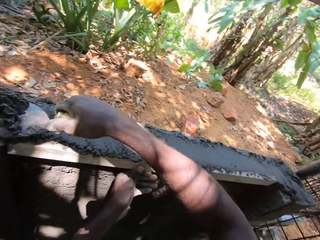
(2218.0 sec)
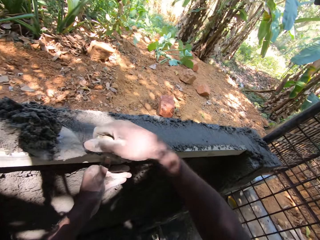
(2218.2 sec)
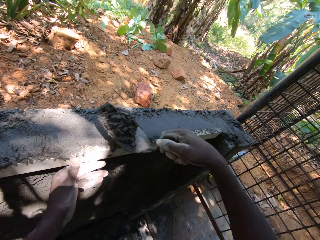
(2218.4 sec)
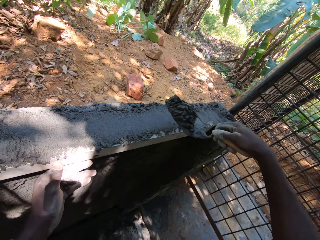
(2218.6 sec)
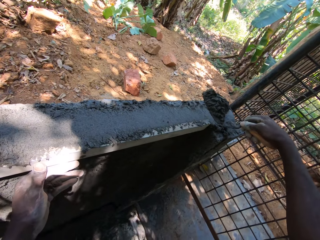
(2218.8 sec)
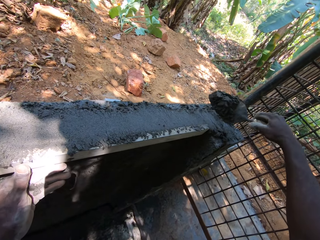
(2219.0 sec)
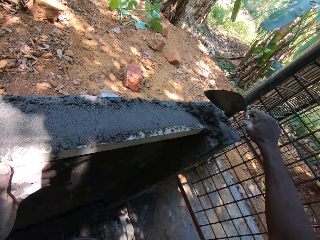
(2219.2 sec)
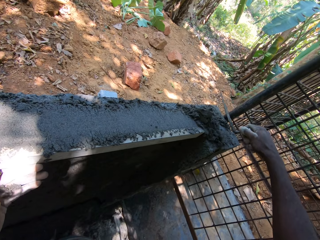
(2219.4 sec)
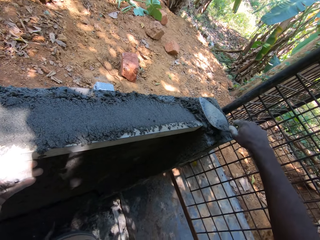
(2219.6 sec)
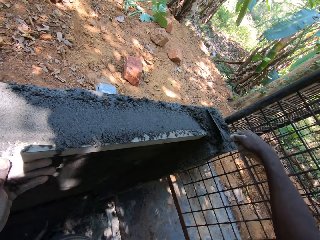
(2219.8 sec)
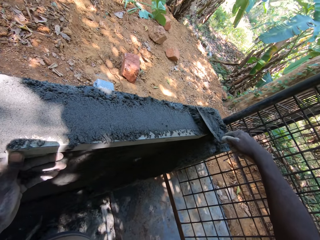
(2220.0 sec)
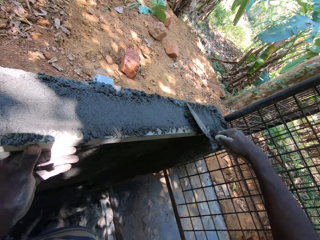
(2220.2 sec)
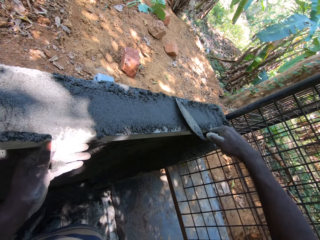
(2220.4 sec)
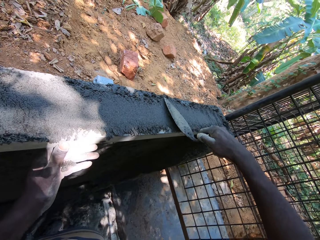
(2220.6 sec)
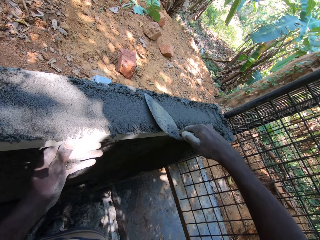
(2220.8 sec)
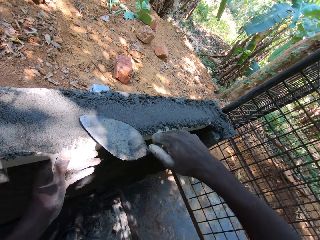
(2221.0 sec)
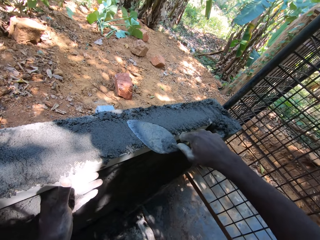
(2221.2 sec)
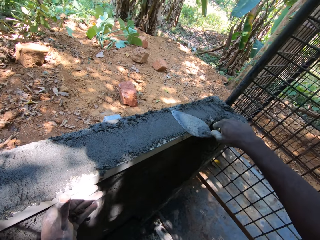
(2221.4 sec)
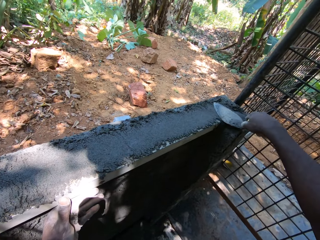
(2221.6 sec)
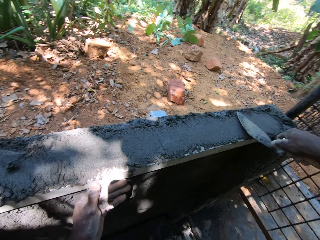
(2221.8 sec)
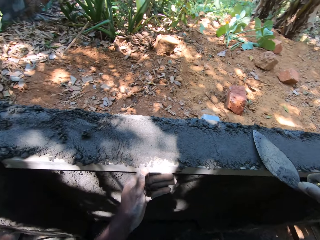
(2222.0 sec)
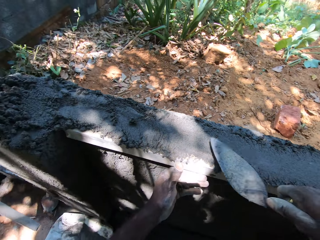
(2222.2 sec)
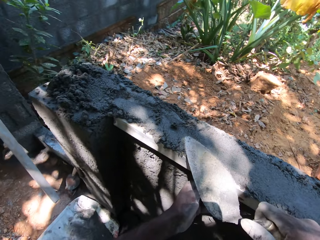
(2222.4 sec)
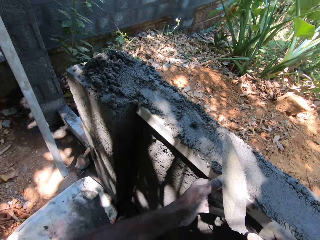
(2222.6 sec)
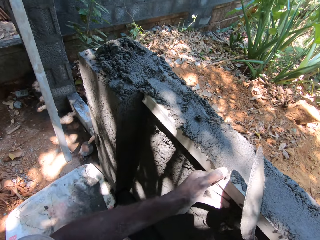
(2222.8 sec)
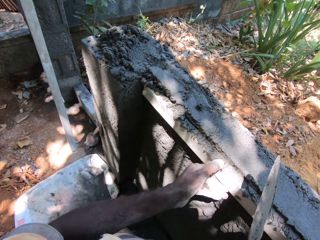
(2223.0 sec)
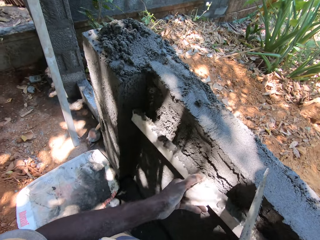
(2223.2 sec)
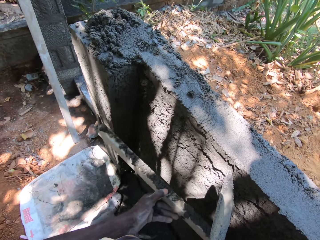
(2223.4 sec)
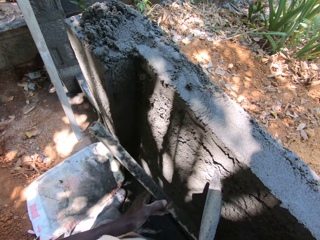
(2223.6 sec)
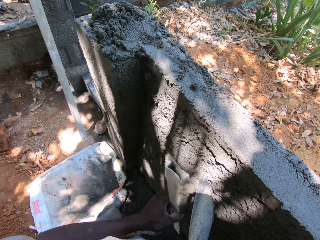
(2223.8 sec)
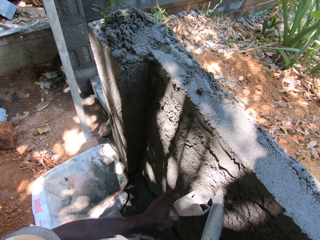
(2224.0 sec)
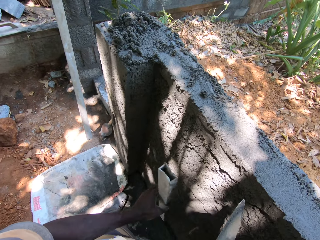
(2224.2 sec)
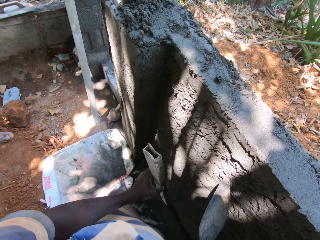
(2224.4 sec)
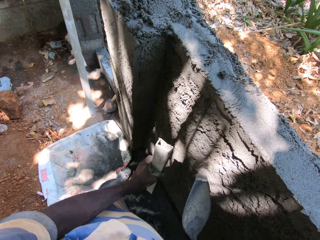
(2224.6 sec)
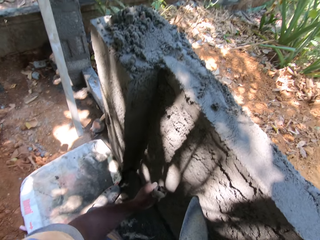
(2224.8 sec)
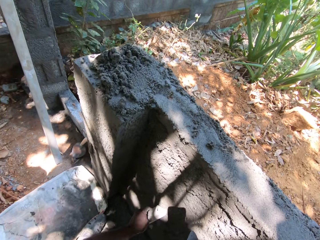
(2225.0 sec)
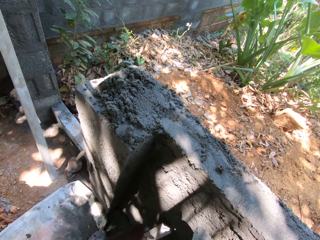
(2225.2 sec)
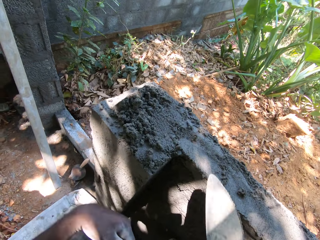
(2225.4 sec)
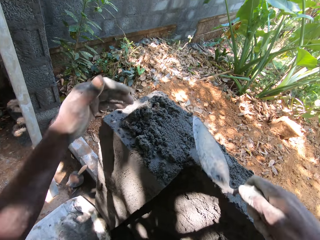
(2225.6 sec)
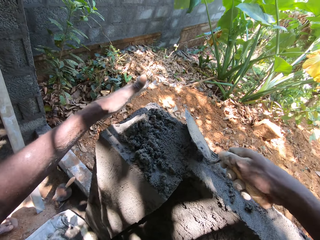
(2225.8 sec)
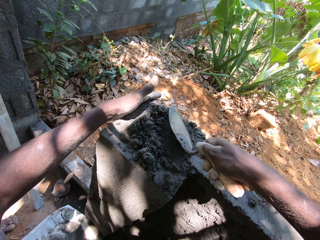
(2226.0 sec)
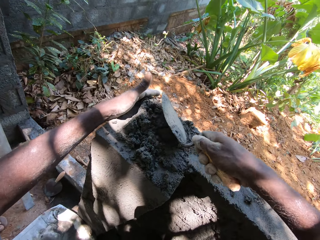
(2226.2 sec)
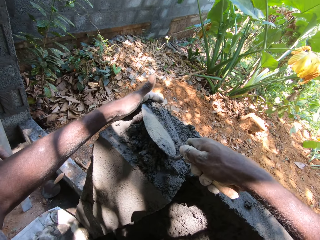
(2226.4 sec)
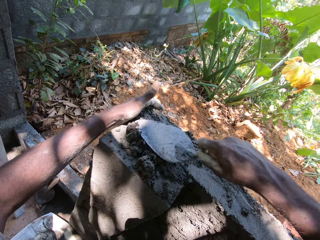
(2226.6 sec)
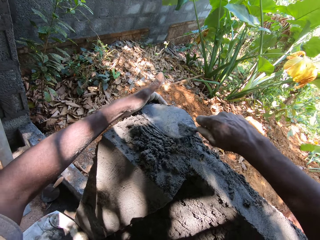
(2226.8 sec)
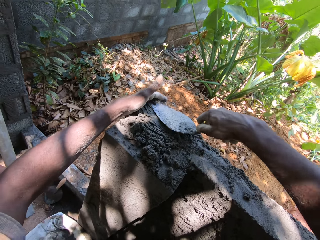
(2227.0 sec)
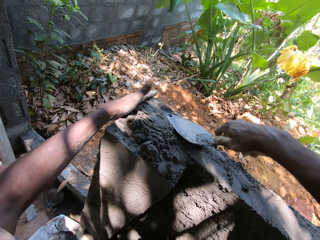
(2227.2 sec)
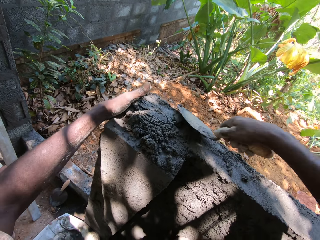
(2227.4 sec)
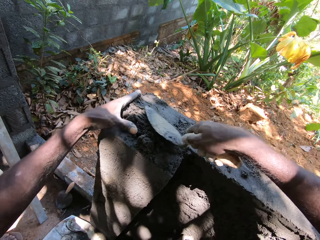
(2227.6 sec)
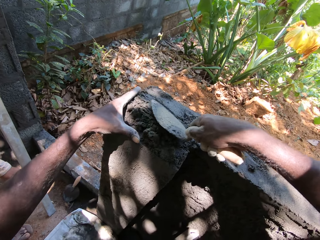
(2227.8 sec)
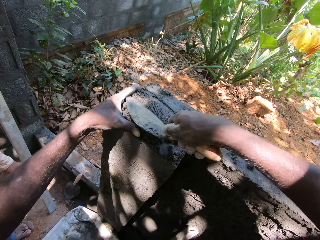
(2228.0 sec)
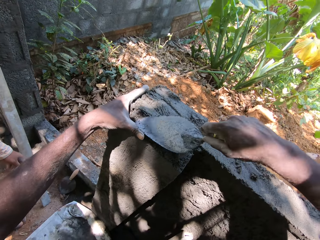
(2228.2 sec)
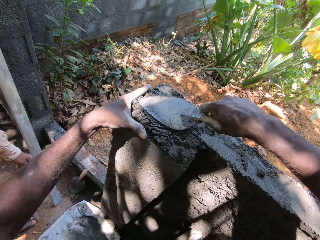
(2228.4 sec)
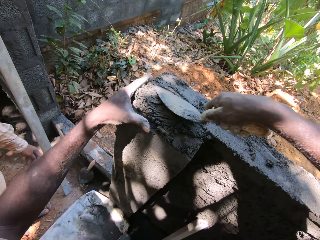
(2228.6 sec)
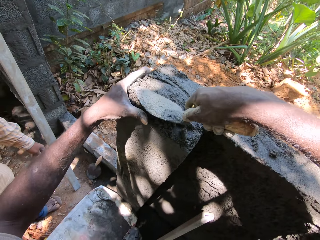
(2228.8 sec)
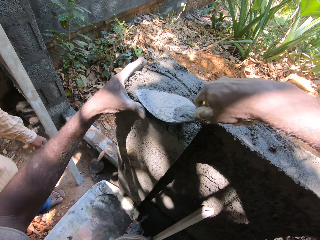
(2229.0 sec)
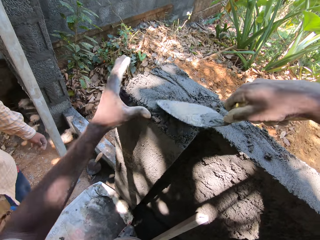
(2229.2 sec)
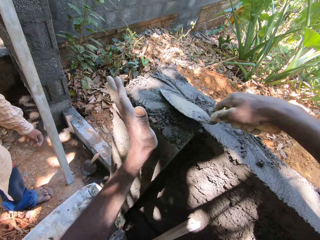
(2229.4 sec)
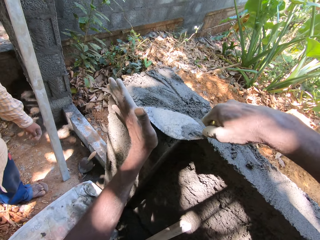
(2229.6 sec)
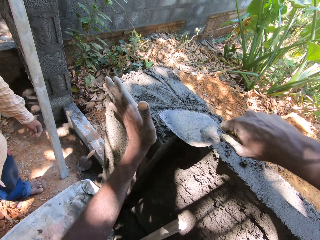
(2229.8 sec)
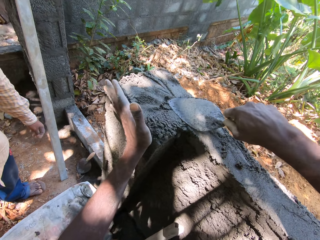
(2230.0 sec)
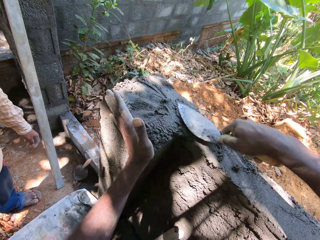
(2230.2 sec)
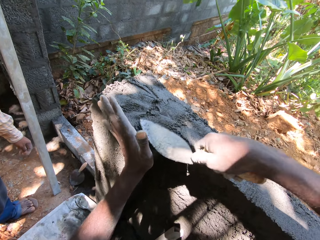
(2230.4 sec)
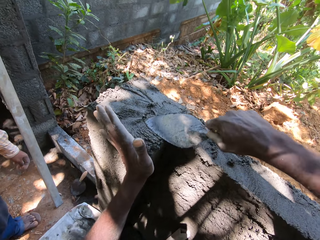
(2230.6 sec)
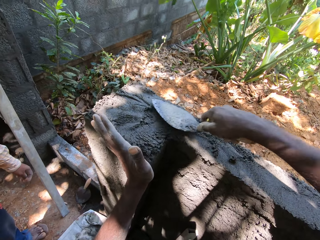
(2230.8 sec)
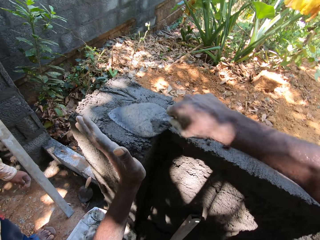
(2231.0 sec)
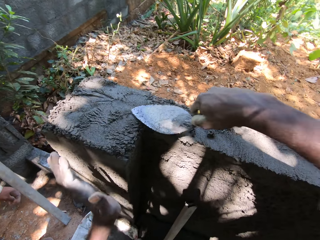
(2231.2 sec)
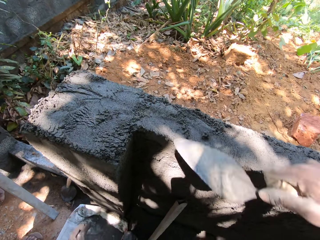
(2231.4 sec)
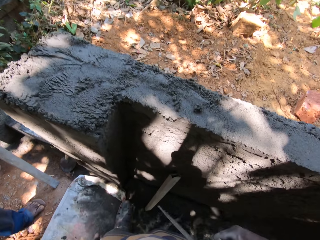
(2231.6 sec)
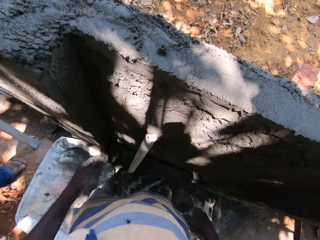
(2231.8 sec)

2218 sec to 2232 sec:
The camera wearer smoothens the wall. He removes the rectangular metal tube or piece of wood from the wall with his left hand. He drops the rectangular metal tube on the ground with his left hand. He plasters the wall with the trowel in his right hand and his left hand. He smoothens the wall.

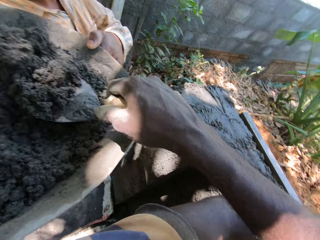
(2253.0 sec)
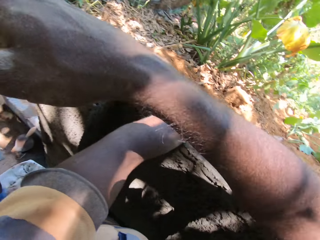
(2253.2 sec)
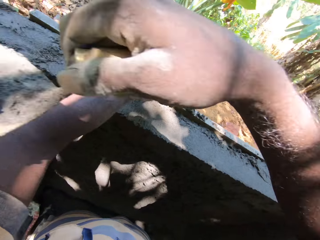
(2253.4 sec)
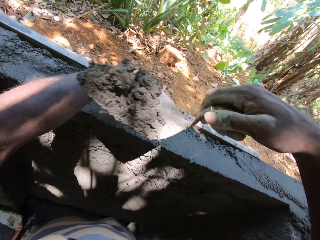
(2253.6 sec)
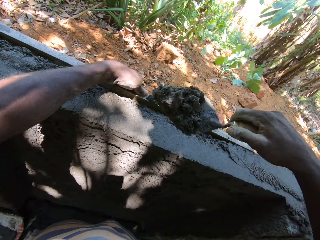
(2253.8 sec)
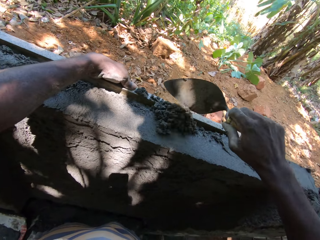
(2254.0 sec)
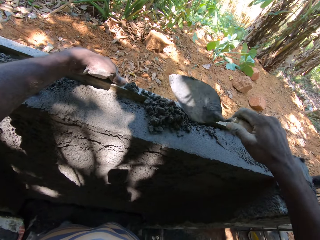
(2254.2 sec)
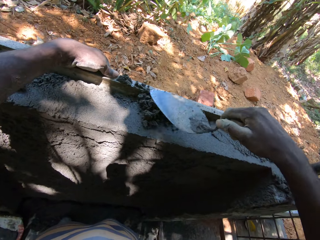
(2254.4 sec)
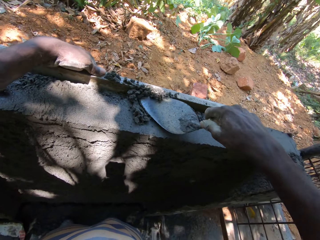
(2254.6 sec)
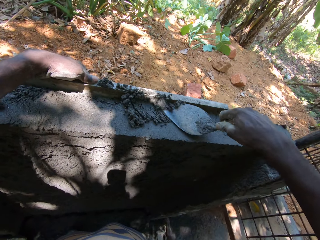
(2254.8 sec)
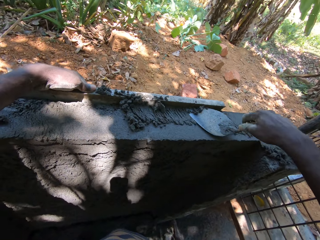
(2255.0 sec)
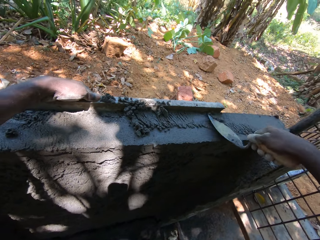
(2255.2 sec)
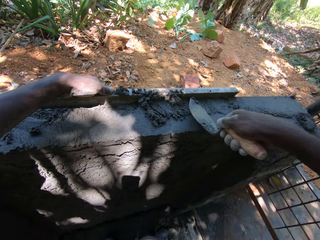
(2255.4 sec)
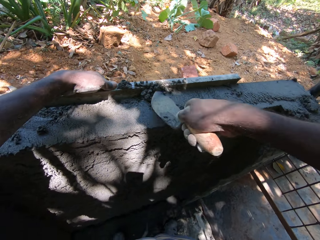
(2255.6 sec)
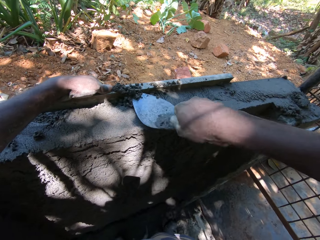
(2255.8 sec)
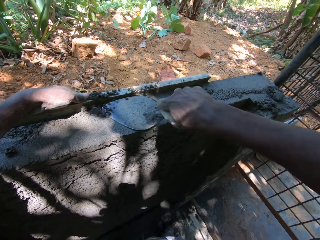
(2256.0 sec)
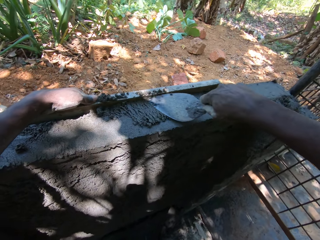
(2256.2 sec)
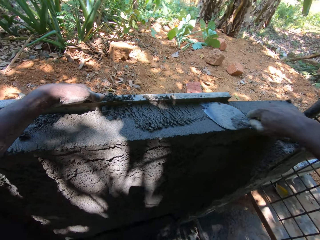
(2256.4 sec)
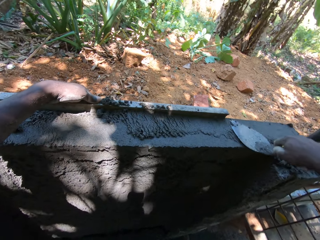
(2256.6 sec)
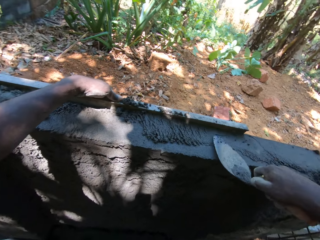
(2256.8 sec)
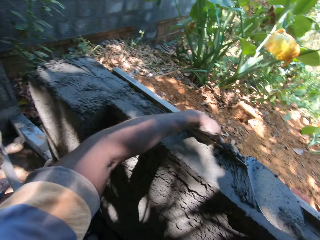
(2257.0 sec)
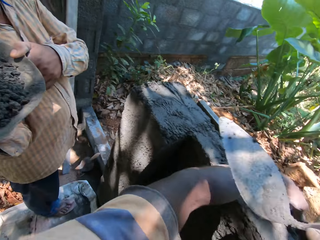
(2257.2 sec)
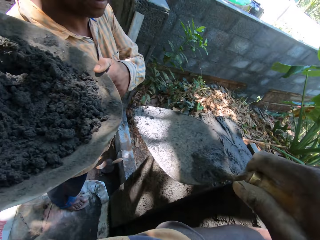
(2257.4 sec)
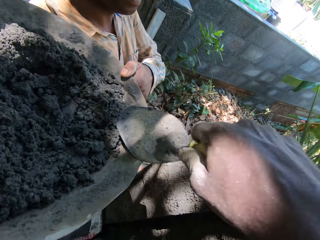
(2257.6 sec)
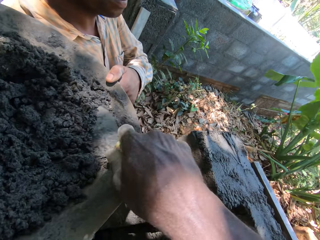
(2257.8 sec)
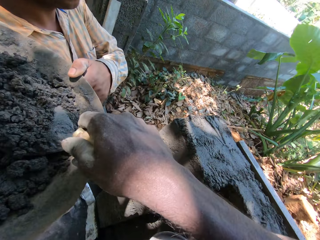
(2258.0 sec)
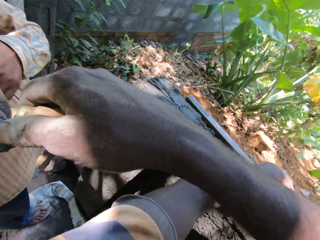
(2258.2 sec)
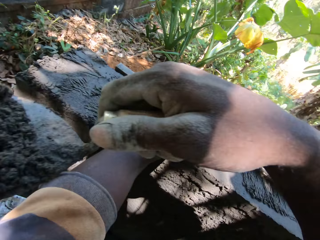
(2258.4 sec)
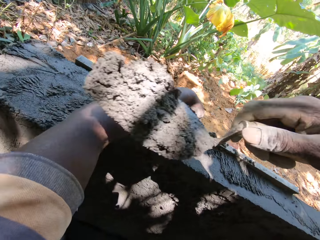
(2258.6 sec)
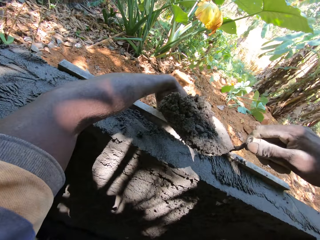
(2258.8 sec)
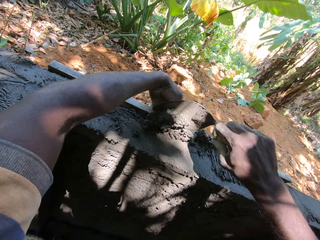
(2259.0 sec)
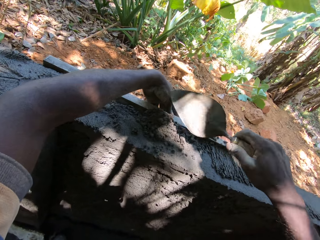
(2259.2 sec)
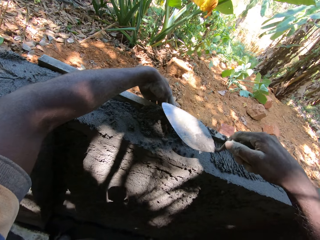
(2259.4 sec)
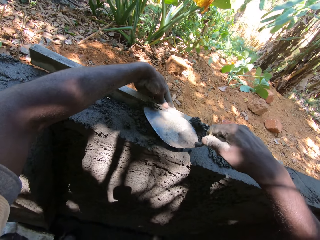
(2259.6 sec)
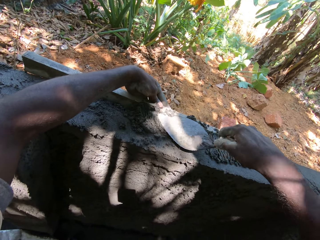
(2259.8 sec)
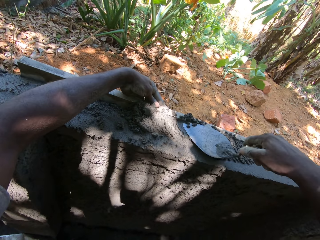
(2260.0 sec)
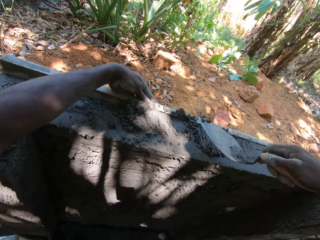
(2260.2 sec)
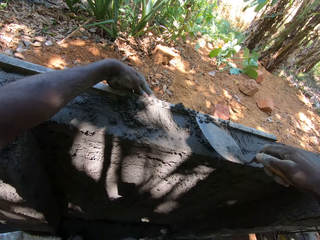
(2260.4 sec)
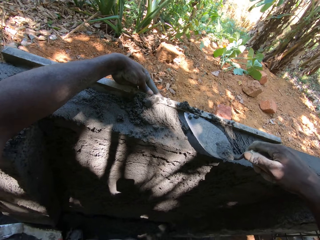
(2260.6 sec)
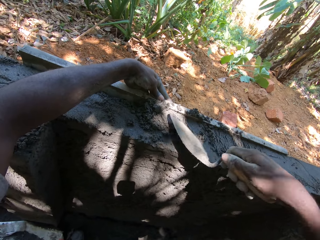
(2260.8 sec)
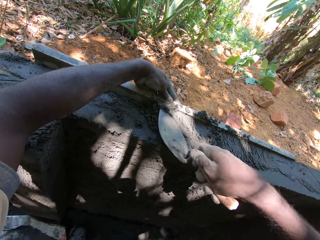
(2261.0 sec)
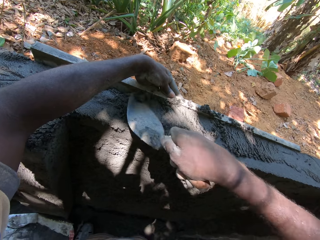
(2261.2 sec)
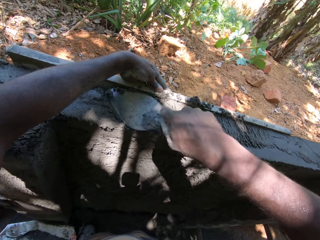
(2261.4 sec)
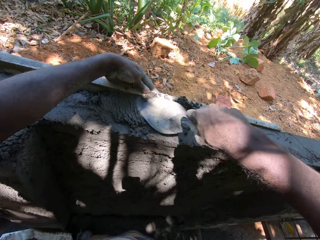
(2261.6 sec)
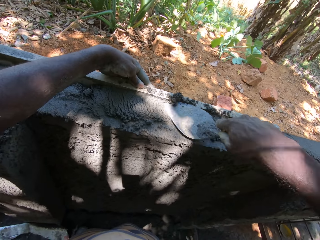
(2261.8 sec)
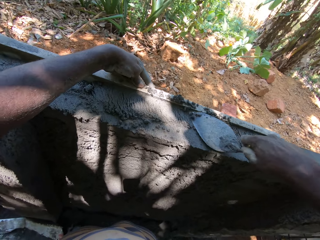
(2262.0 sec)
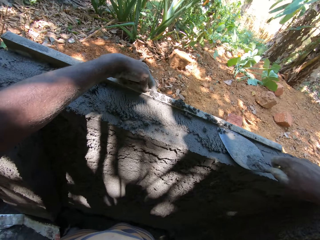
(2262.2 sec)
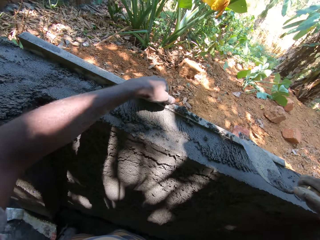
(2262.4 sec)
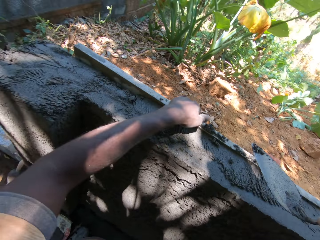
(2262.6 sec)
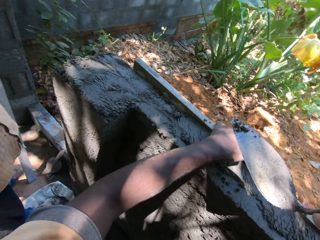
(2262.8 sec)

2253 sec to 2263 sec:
The camera wearer scoops concrete from a pan in the right hand of a man with the trowel in his right hand. He pours the concrete on the trowel in his right hand on the wall. He plasters the wall with the trowel in his right hand. He smoothens the wall. He scoops concrete from the pan in the right hand of the man with the trowel in his right hand. He pours the concrete on the trowel in his right hand on the wall. He plasters the wall with the trowel in his right hand. He smoothens the wall.
